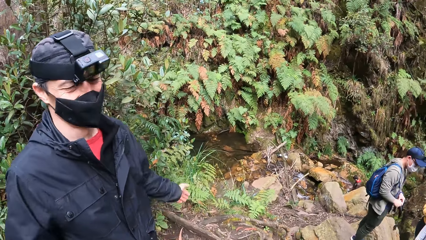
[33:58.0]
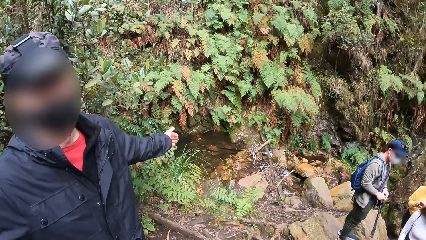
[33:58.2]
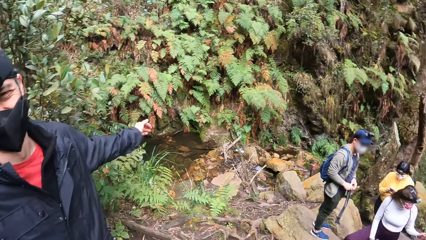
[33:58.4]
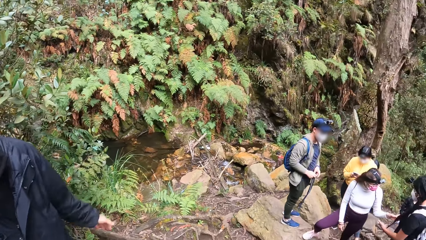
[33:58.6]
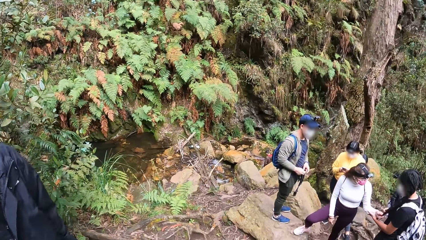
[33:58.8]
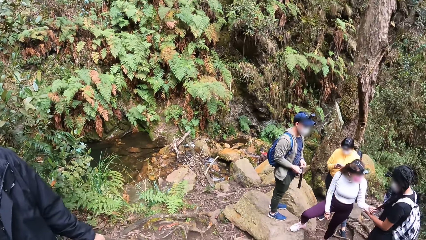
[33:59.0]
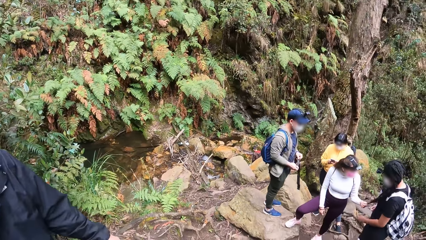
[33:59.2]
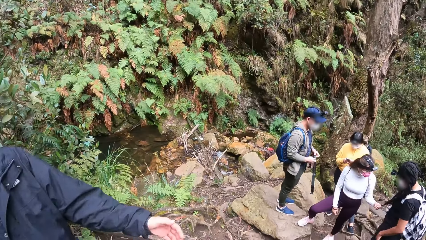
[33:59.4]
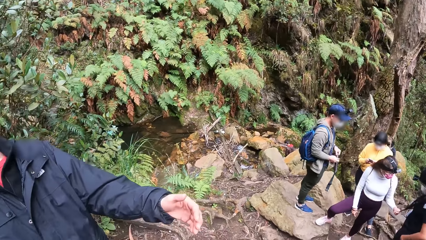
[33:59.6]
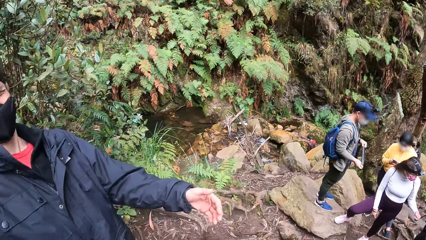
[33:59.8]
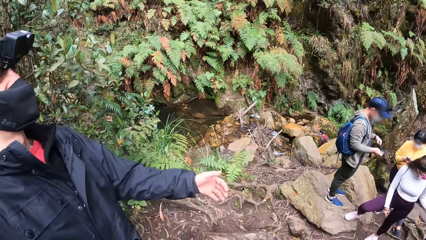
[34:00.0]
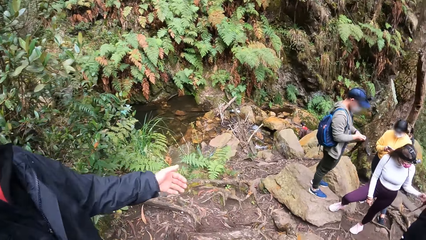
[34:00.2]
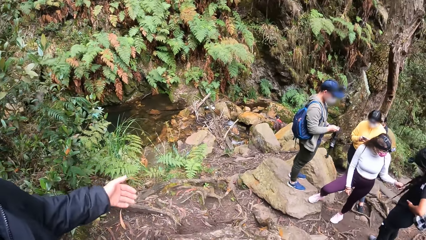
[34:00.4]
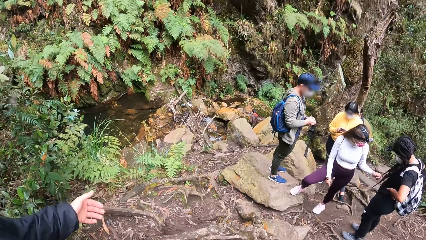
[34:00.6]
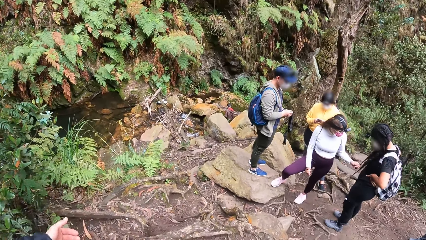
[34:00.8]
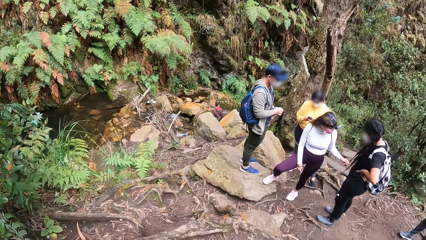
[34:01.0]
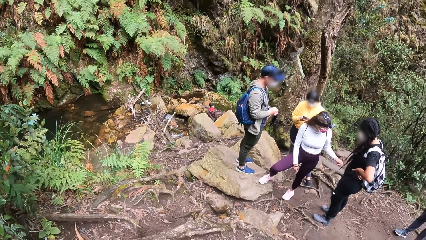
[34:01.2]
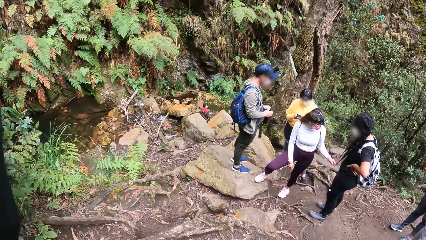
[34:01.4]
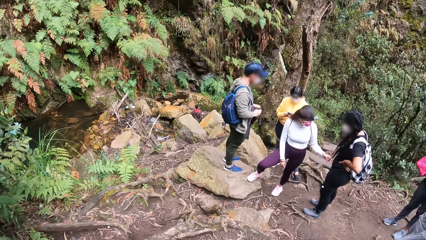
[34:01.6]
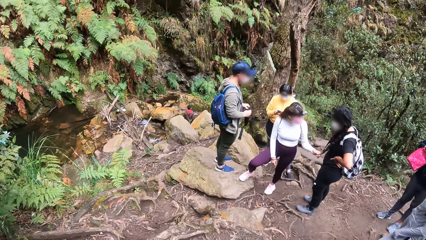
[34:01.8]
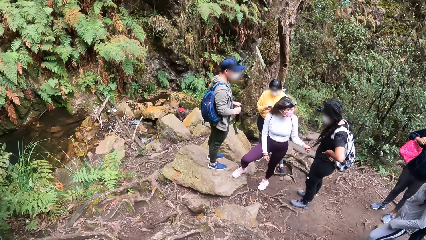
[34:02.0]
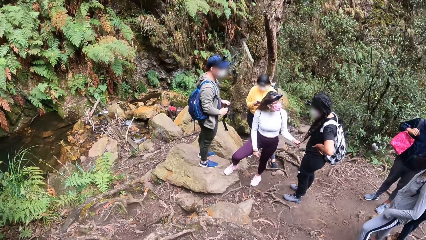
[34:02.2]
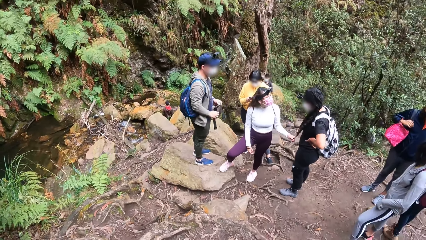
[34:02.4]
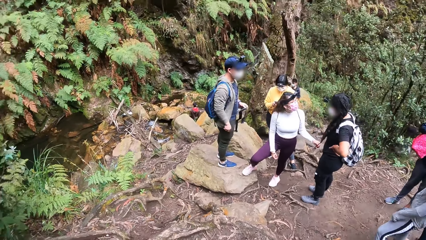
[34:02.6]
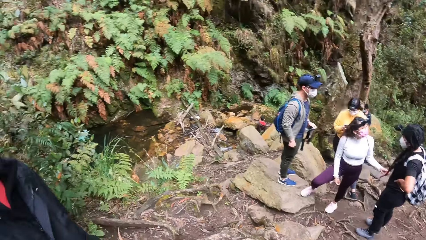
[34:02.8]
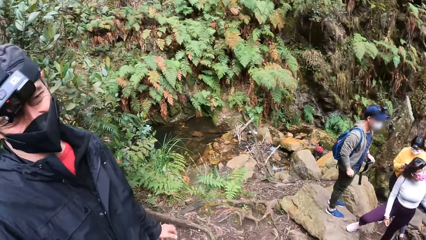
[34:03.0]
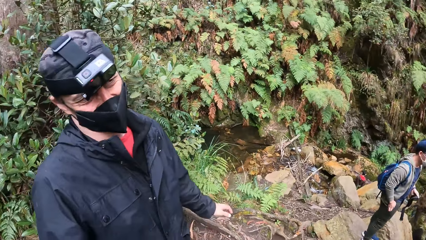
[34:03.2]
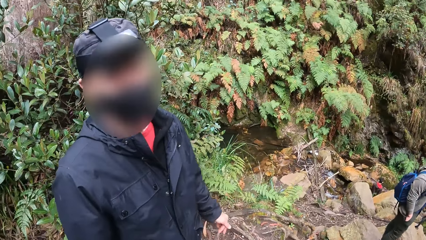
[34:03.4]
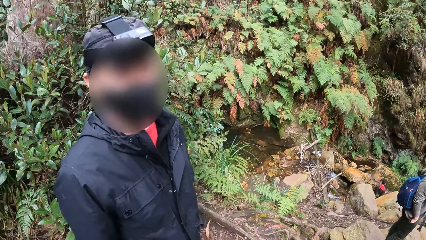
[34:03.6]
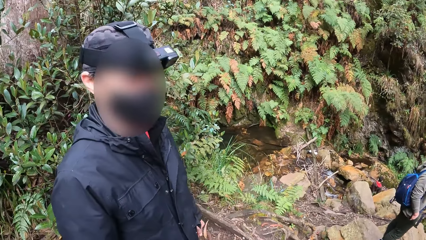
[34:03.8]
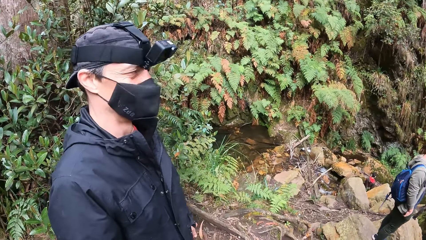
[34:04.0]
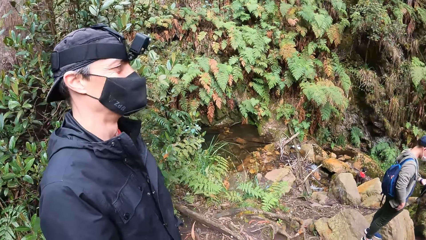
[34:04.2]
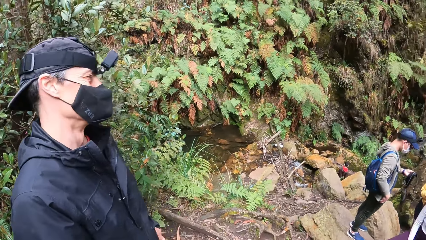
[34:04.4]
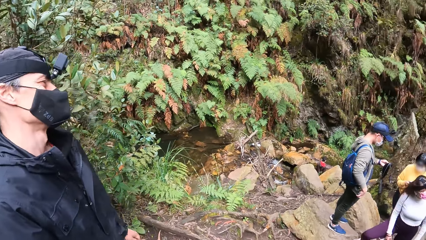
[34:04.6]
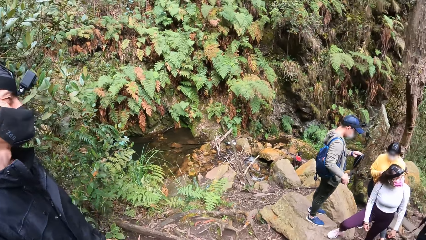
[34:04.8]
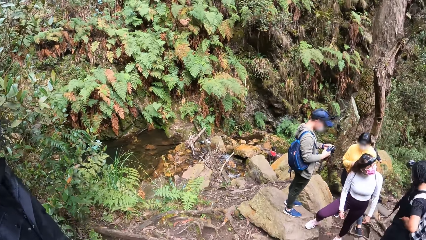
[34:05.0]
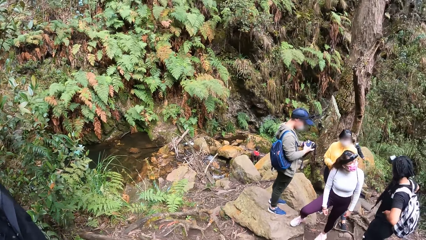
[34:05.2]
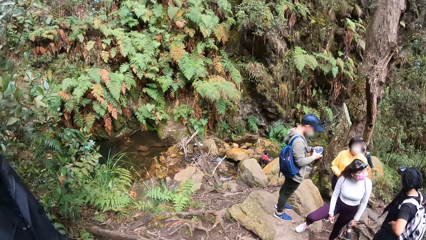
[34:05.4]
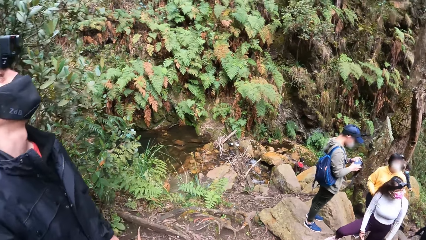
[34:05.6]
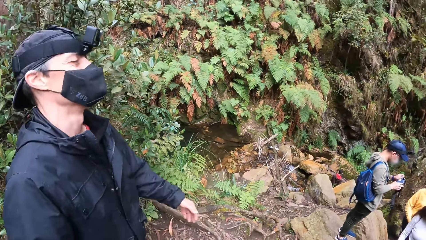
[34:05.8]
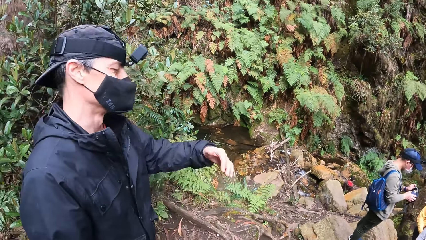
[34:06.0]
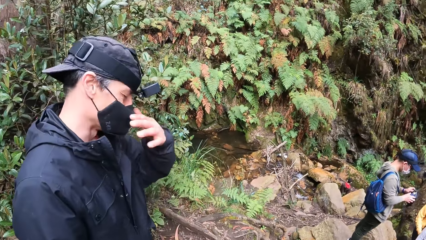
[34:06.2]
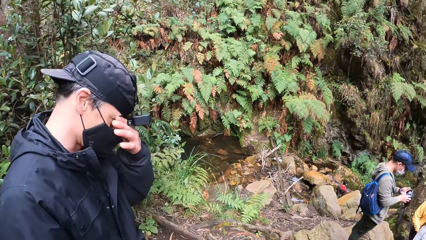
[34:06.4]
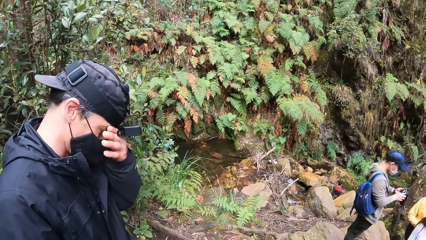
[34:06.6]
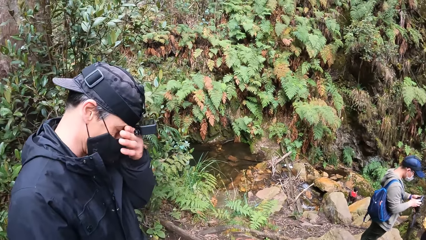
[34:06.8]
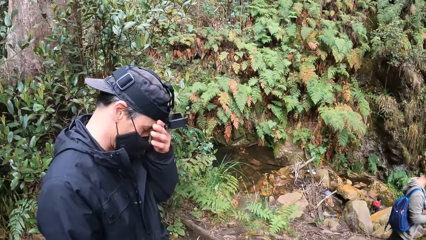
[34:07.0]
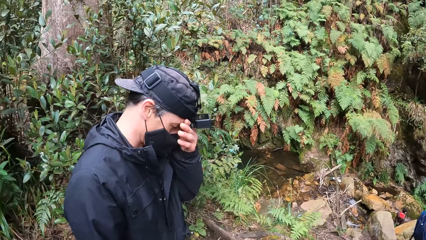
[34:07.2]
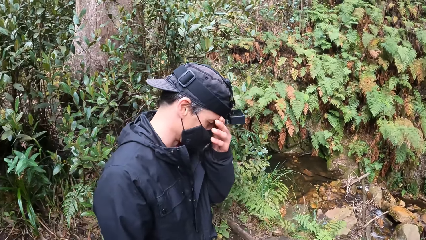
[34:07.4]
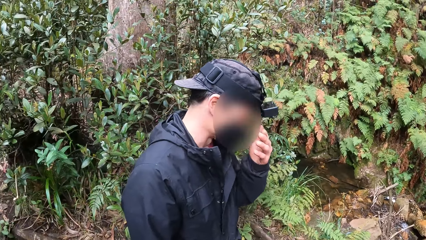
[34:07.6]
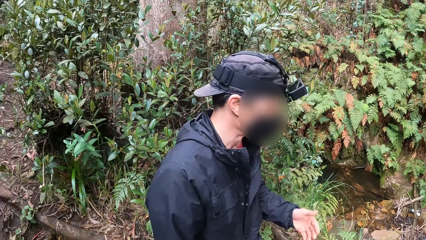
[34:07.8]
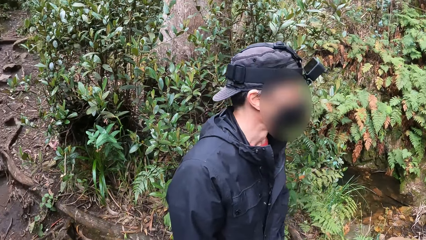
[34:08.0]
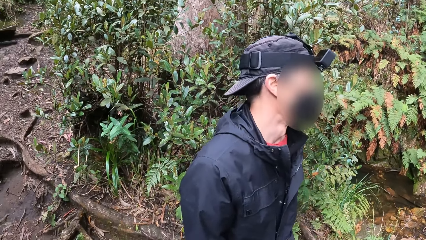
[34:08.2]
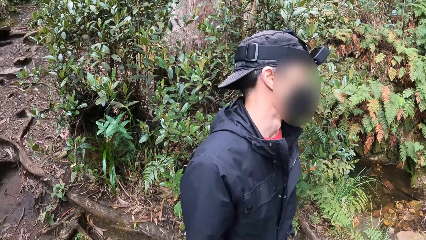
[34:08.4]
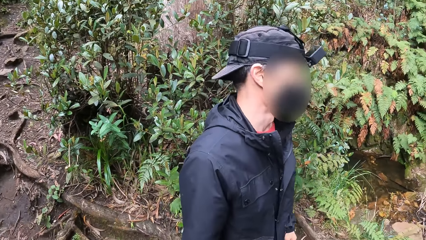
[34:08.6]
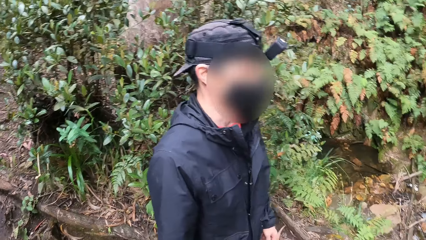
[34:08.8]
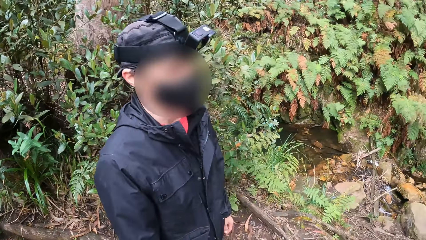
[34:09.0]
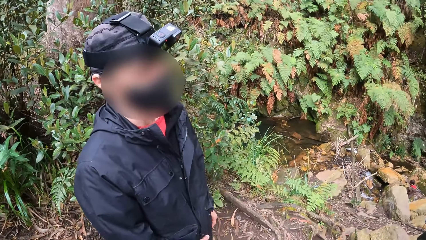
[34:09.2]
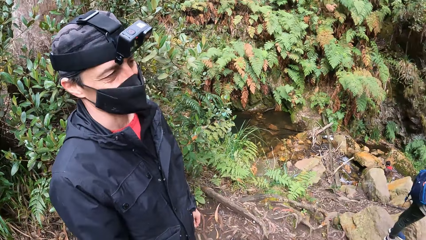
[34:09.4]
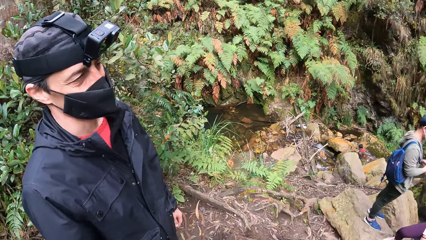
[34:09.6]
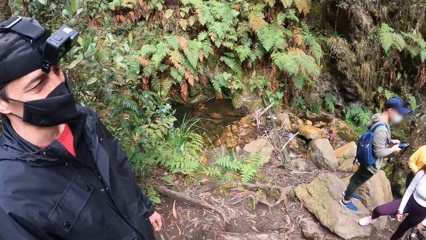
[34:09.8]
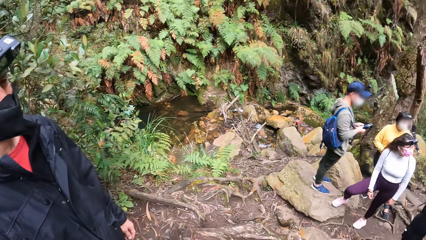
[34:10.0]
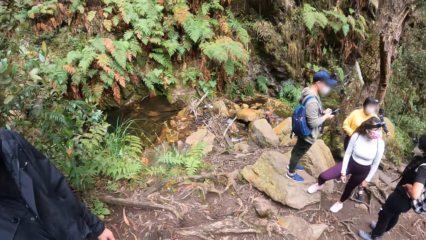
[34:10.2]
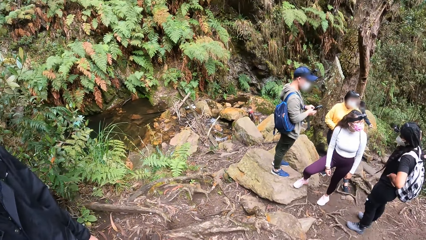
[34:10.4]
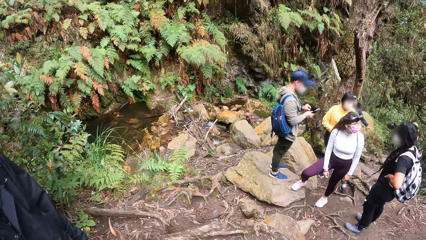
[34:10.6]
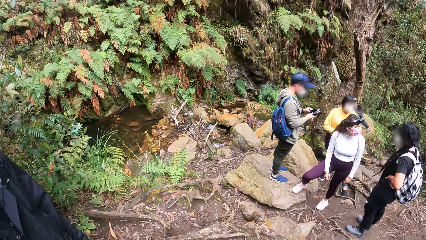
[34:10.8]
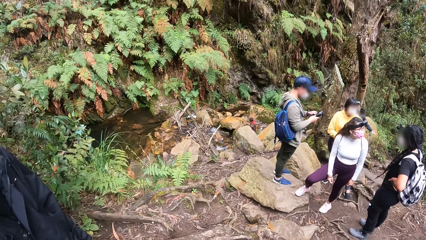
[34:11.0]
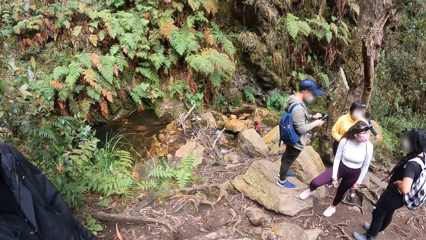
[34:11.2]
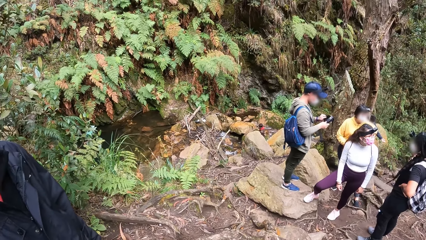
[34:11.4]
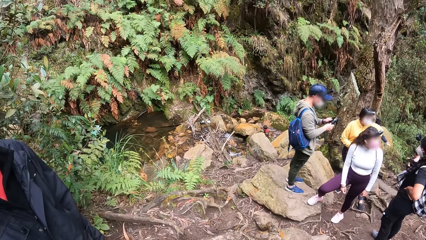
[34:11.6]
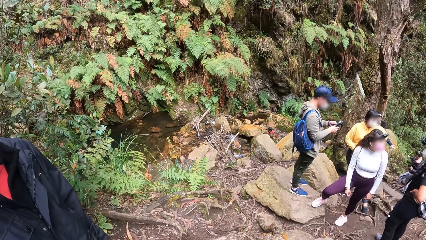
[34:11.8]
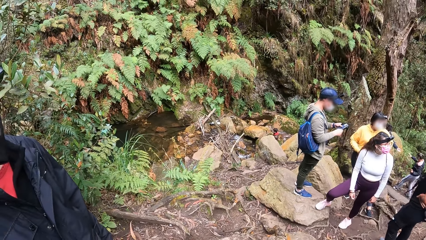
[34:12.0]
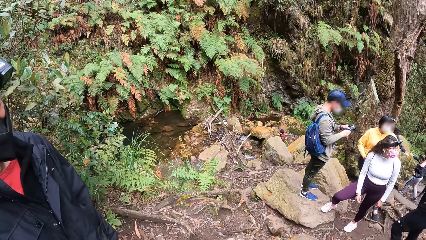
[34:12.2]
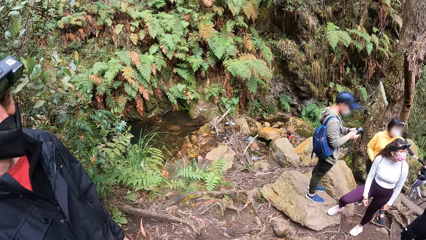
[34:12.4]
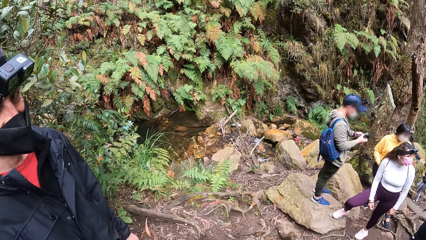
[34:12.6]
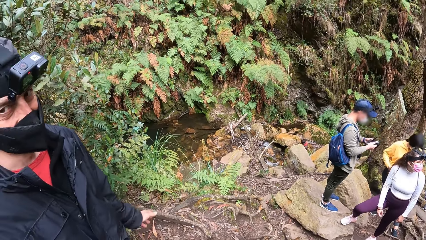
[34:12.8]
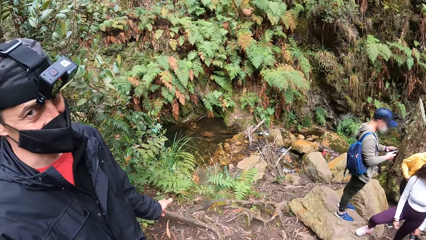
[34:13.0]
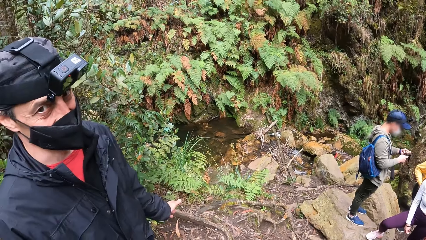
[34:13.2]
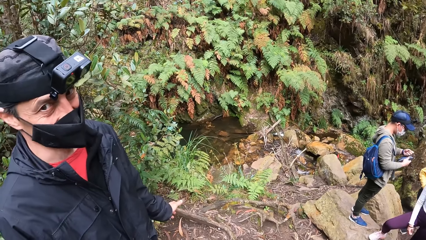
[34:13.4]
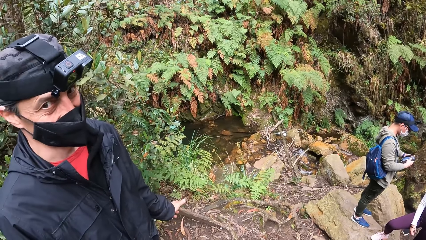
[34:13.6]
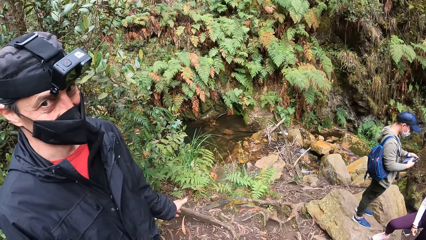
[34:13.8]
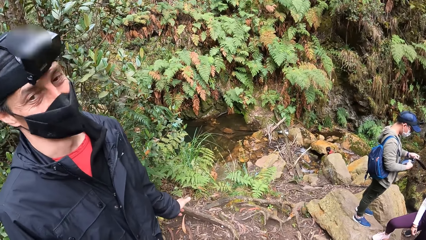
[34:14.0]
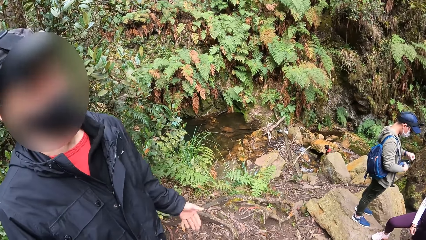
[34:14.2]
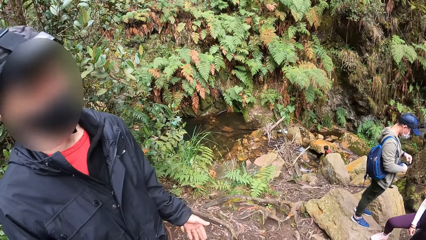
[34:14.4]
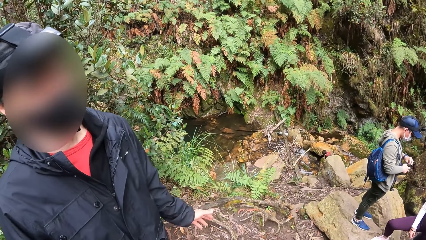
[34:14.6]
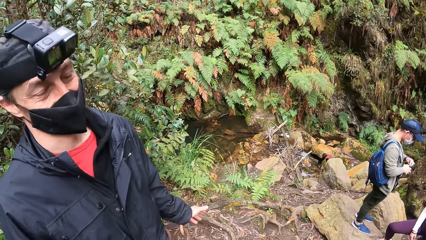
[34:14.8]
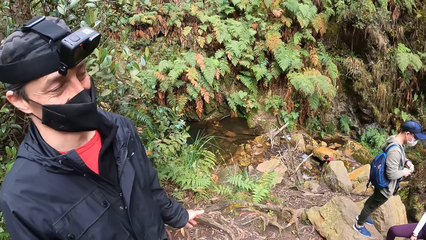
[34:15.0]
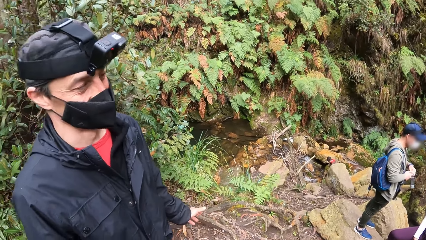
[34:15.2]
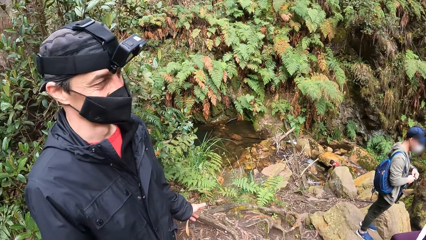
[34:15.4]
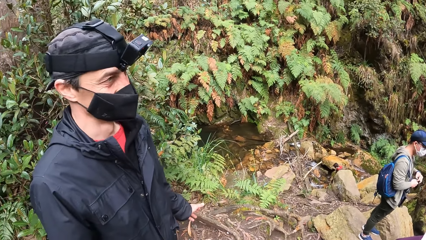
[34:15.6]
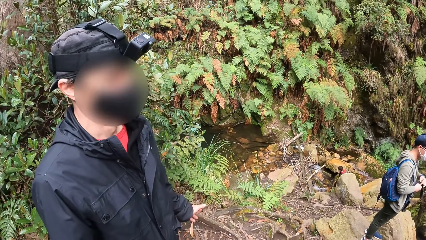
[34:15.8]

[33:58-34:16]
A man makes hand gestures with his left hand. A woman touches the hair of another woman with her left hand. Another man takes out the phone in his pocket with his right hand. The first man touches his face with his left hand. The other man puts the phone in his right hand into a pouch in his left hand. The first man makes hand gestures with his left hand.
